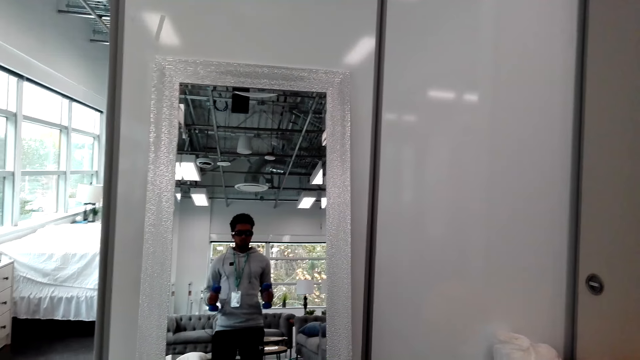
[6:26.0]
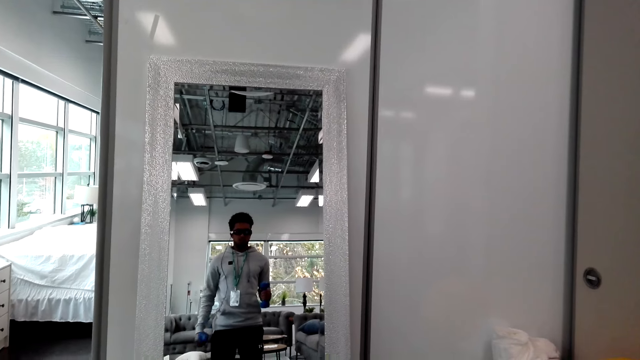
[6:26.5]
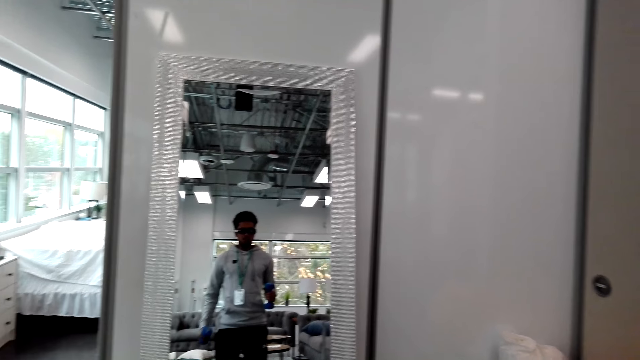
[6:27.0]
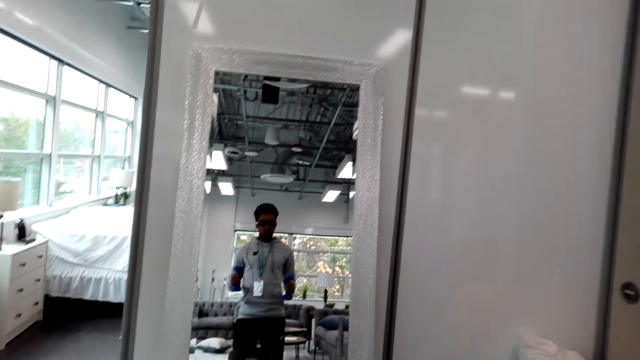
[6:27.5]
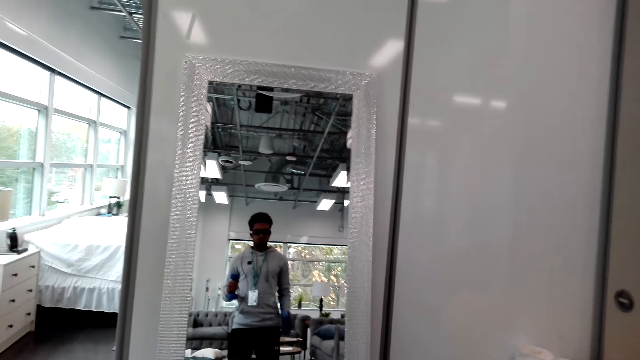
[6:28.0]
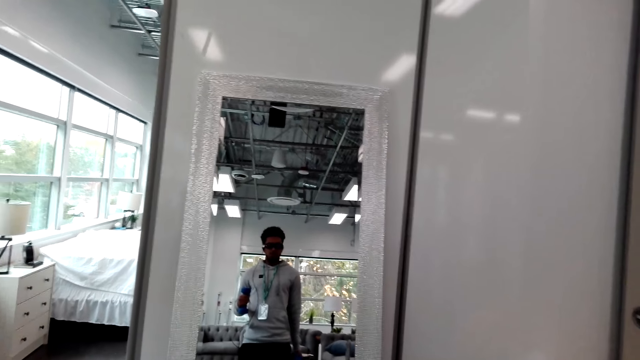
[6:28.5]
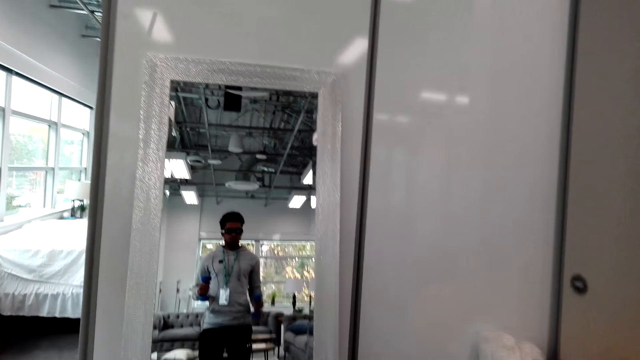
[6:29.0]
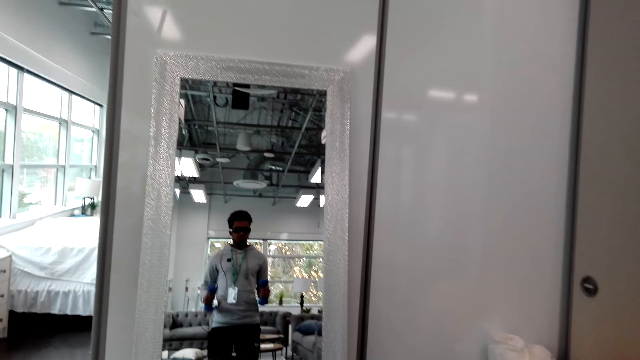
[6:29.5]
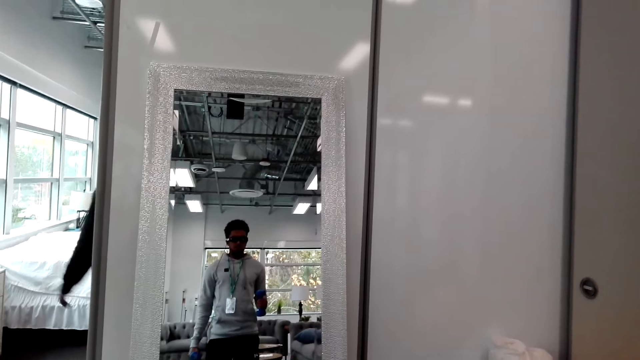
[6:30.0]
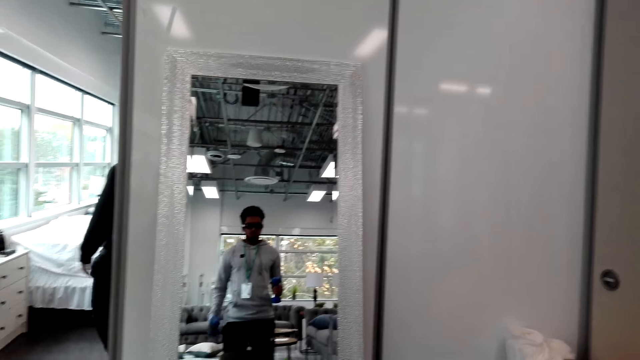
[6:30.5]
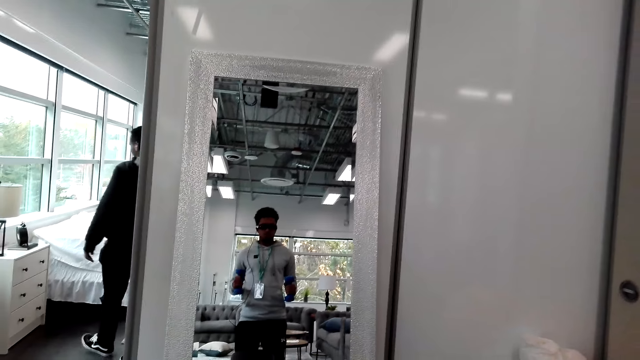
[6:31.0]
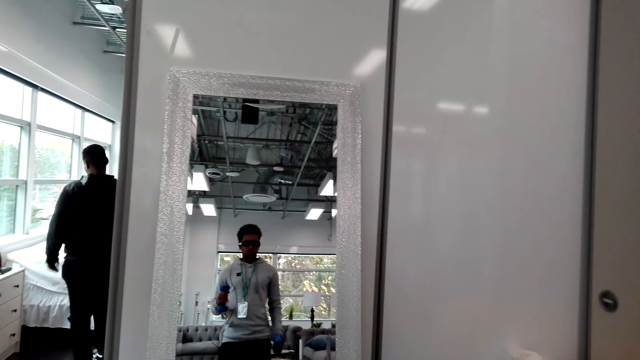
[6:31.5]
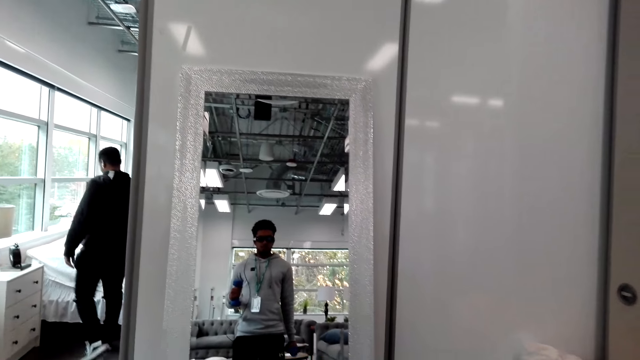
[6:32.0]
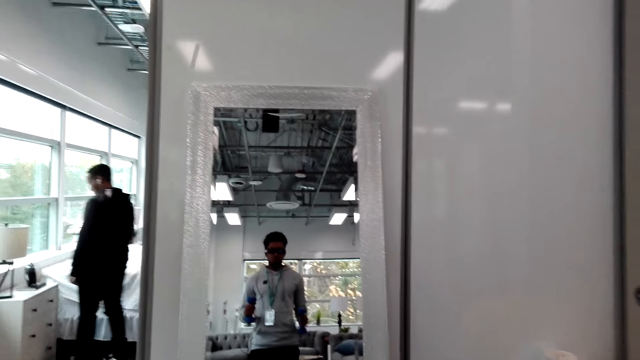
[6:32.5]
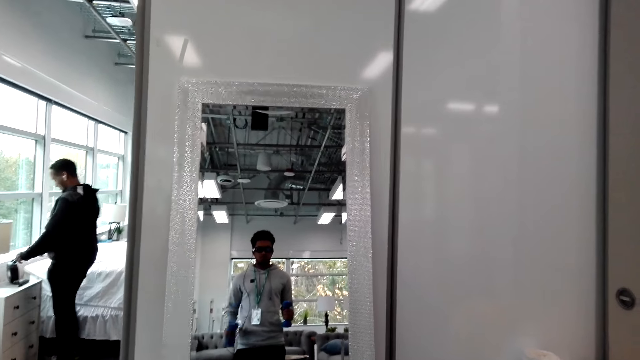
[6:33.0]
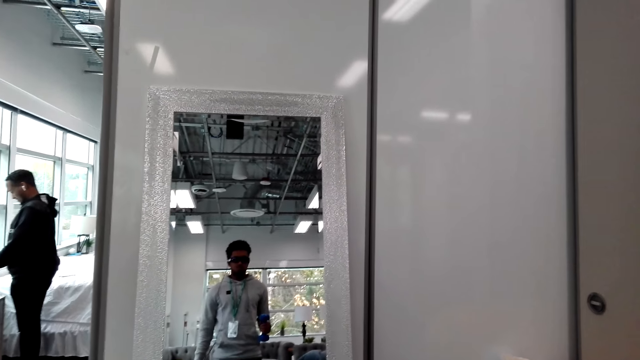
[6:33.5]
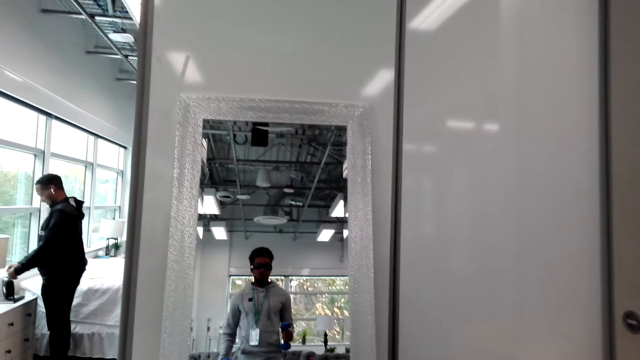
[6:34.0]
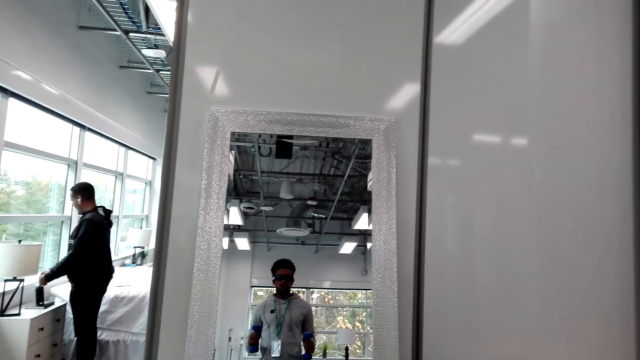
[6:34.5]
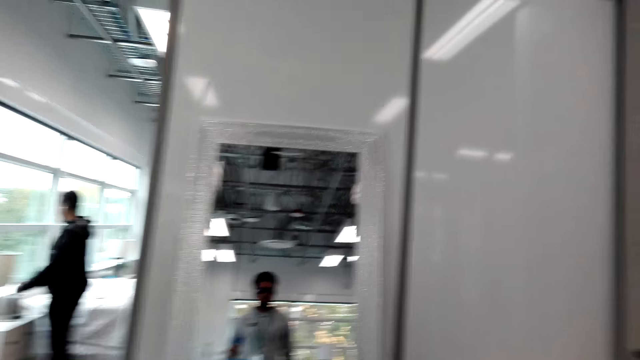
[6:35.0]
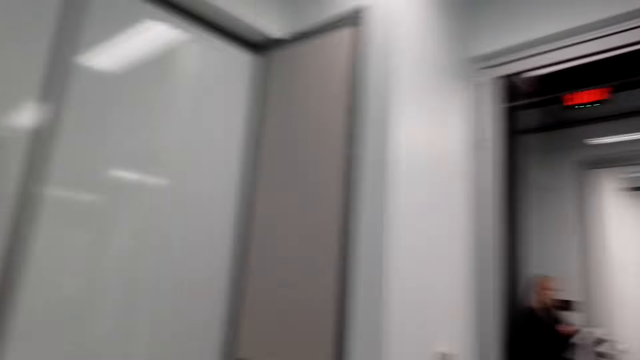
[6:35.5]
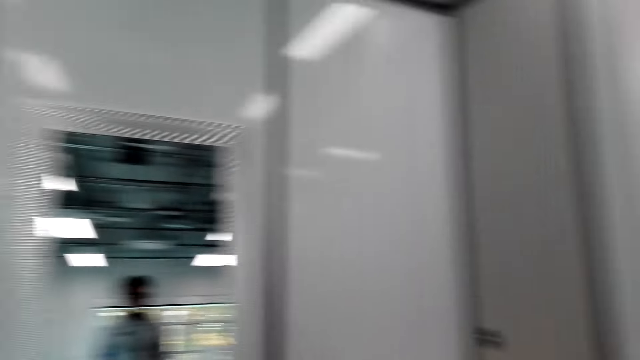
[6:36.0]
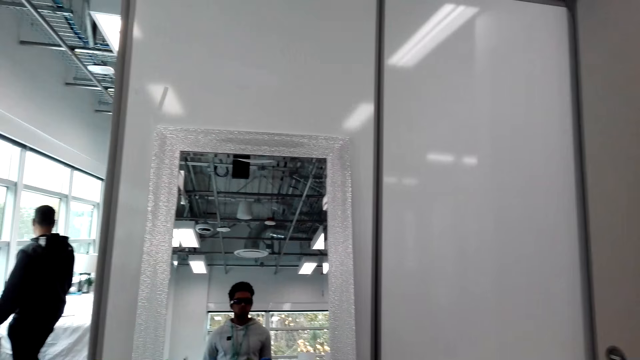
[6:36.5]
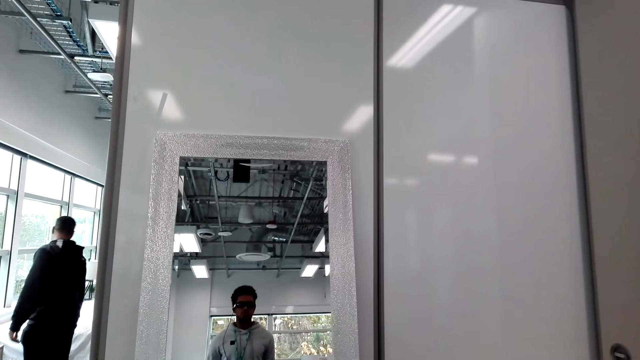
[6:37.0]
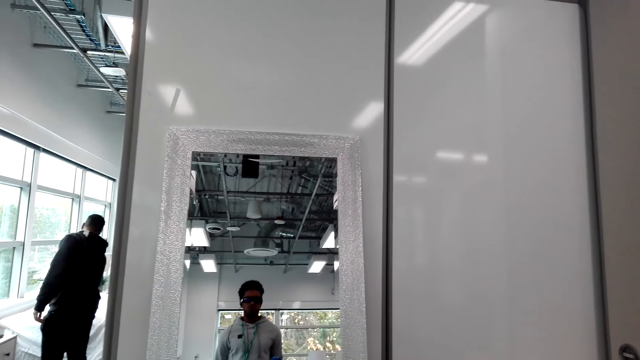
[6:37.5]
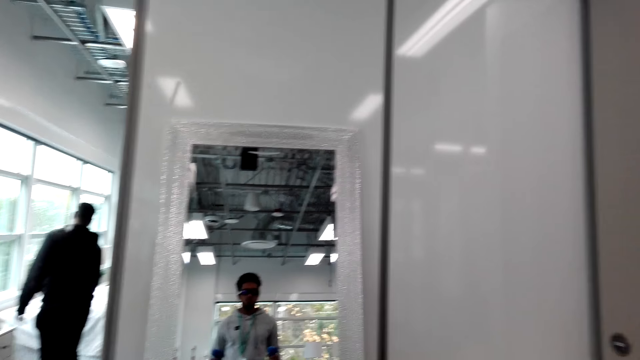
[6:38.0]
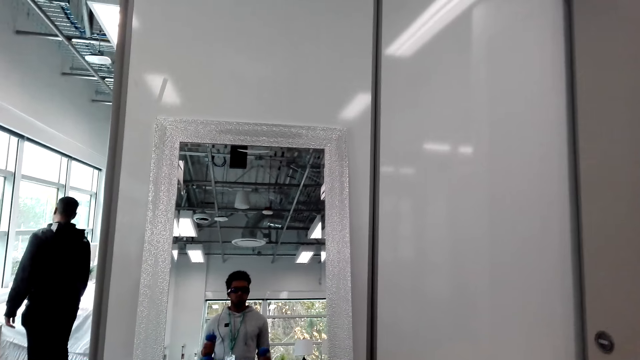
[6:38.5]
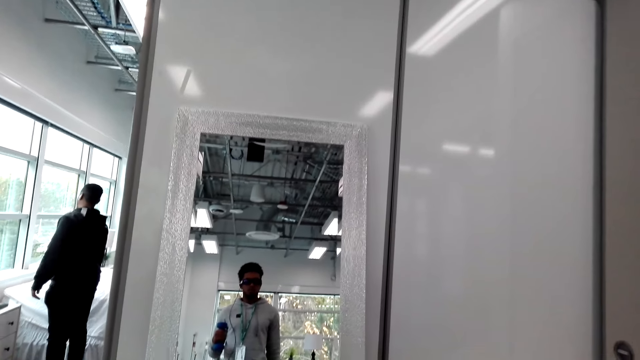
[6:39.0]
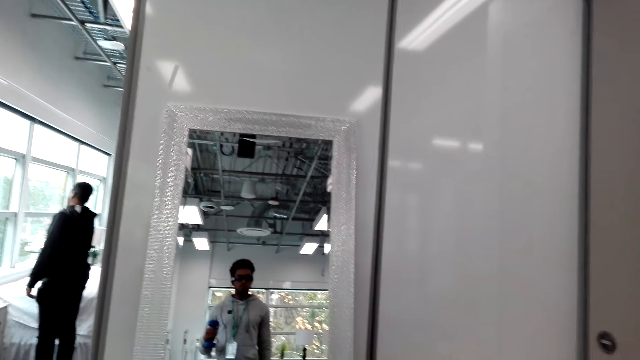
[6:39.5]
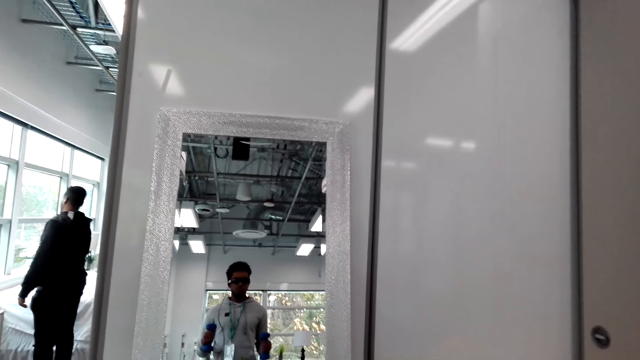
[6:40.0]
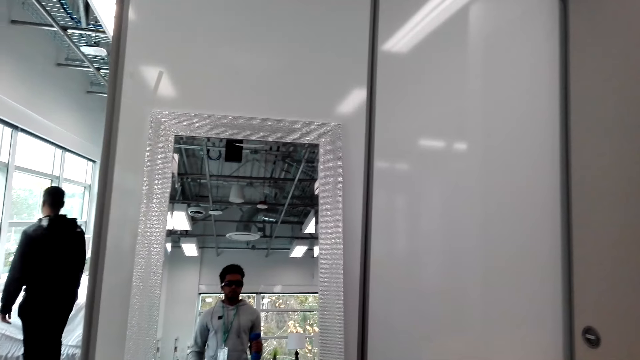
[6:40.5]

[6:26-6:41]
A man walks around. The camera wearer trains with dumbbells. The man touches something. The camera wearer looks around. They look at the mirror. They train with the dumbbells.

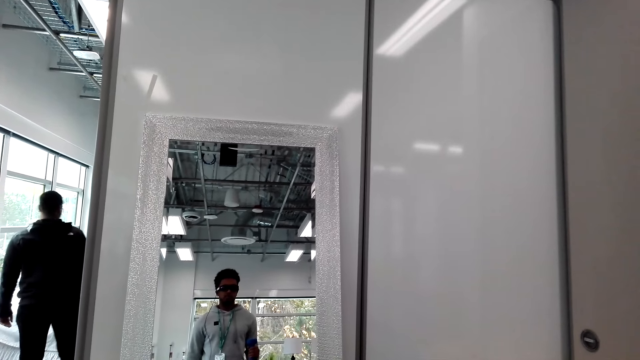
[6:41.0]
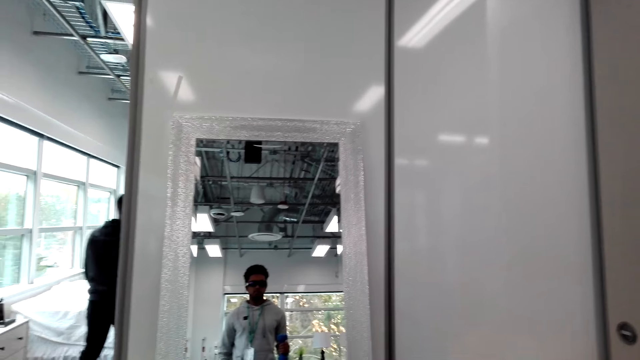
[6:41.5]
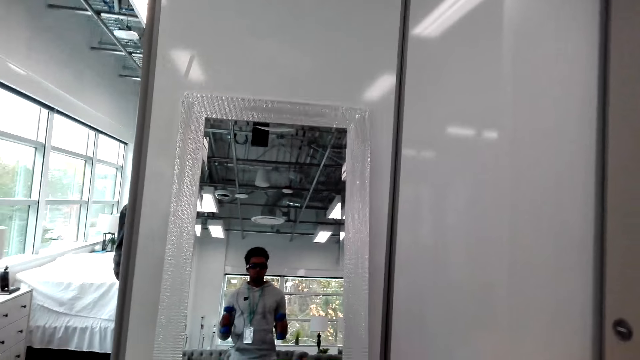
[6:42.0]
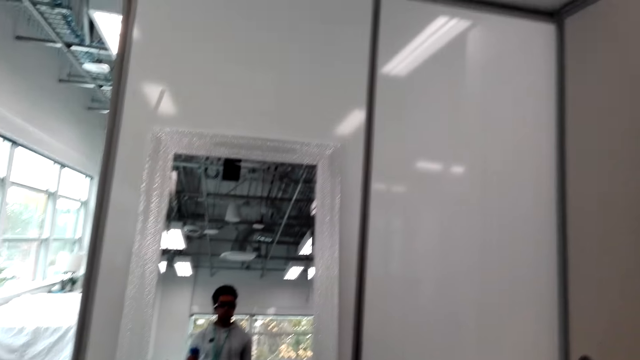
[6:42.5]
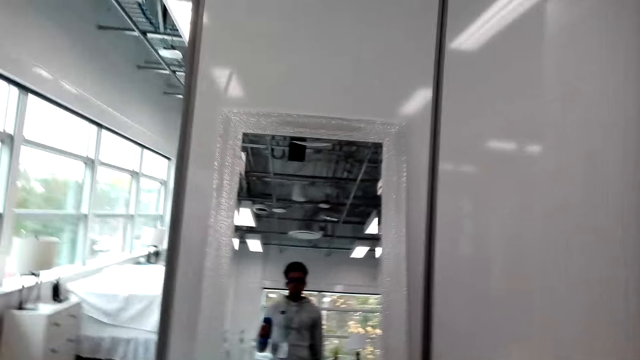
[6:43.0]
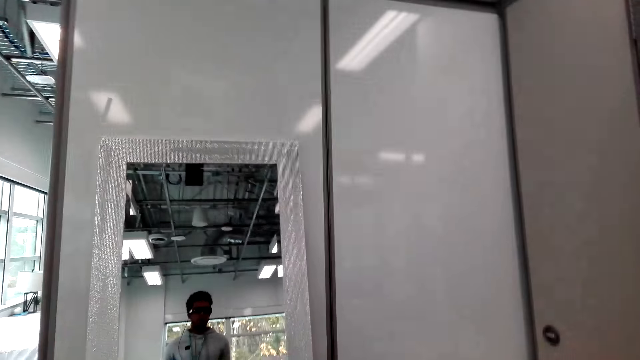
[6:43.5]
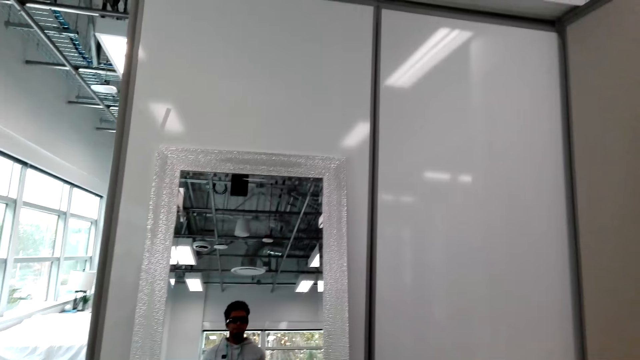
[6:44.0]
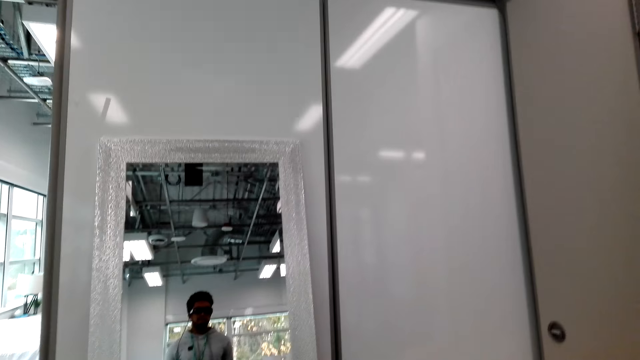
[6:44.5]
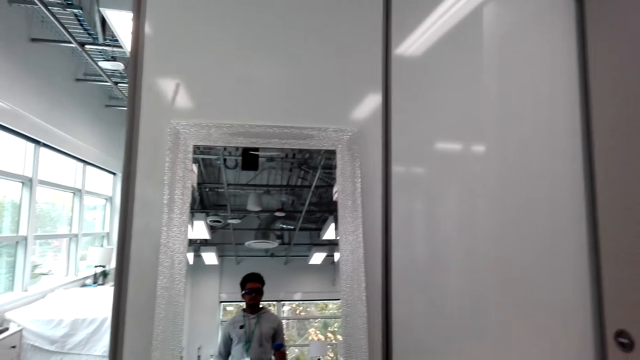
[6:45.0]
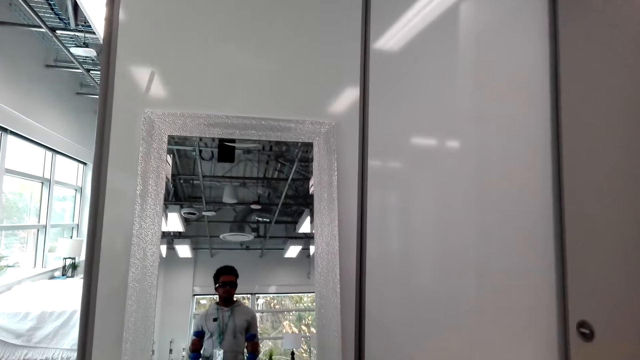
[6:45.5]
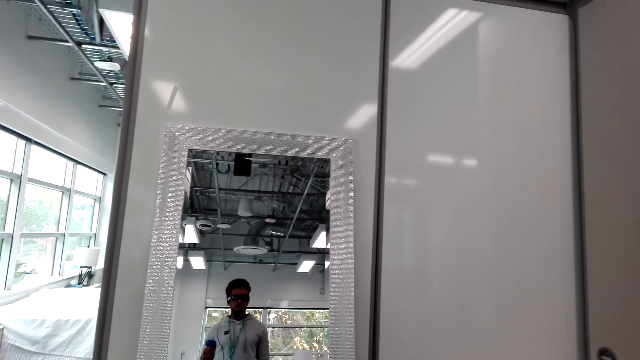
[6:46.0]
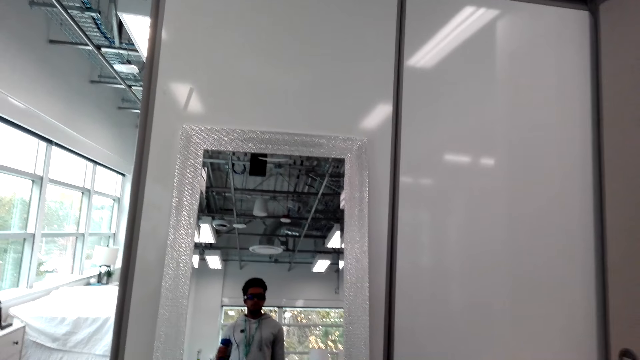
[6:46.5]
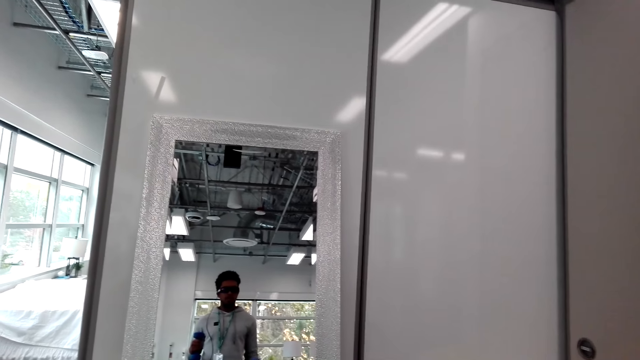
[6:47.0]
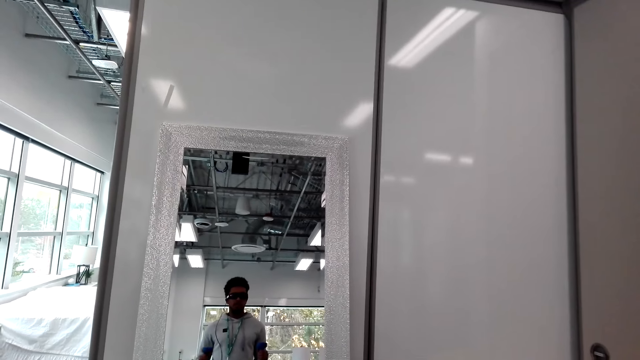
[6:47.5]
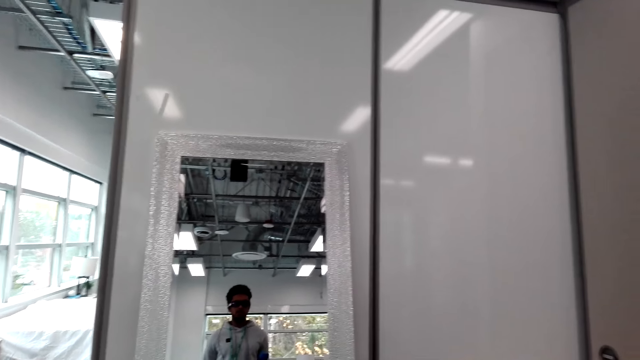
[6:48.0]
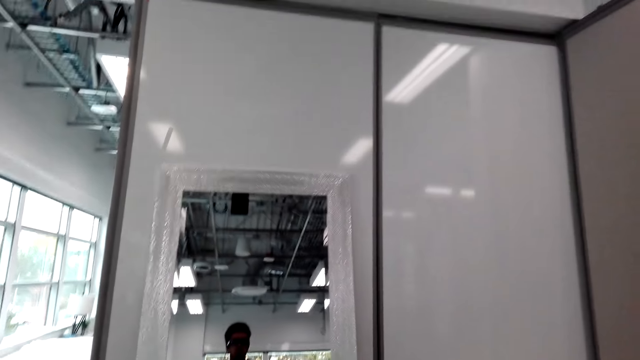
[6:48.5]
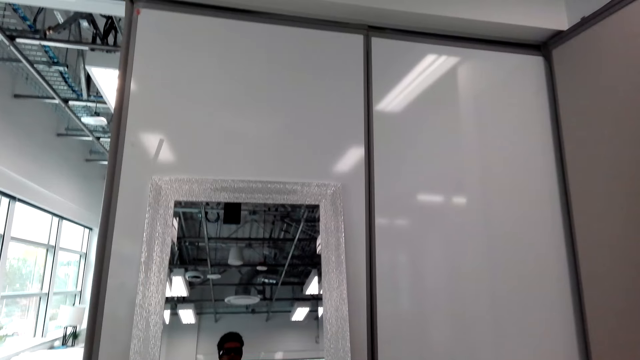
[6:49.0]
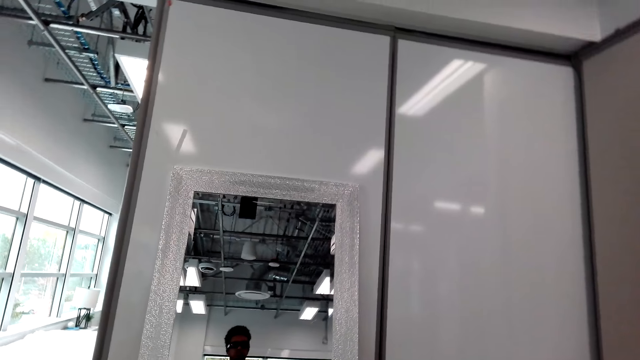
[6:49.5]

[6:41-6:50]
A man walks around. The camera wearer trains with dumbbells.
